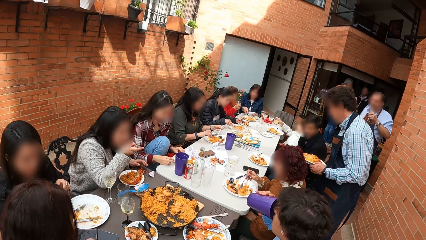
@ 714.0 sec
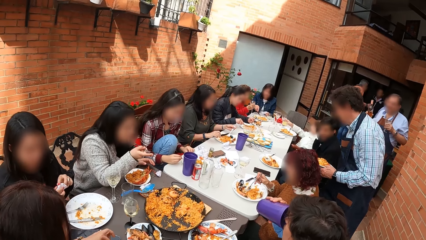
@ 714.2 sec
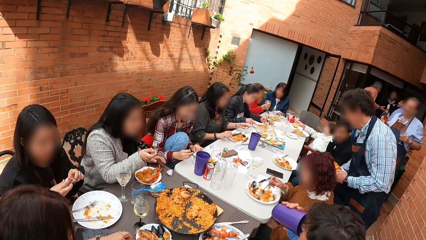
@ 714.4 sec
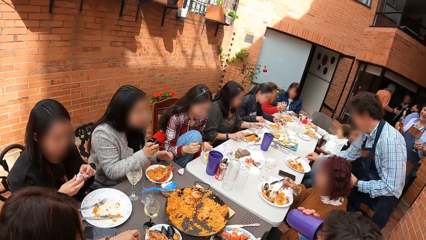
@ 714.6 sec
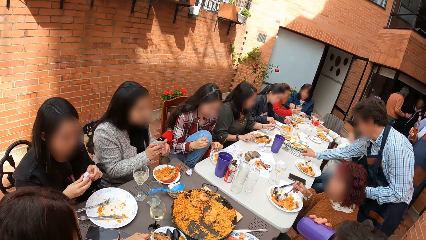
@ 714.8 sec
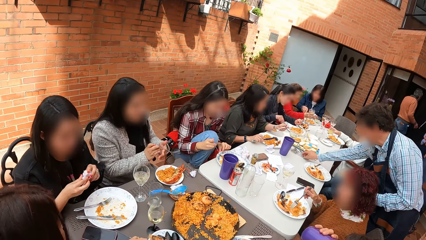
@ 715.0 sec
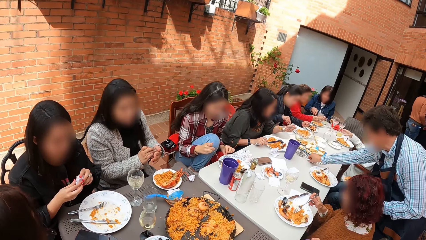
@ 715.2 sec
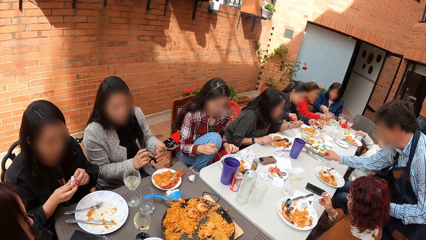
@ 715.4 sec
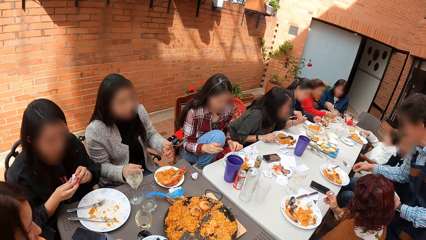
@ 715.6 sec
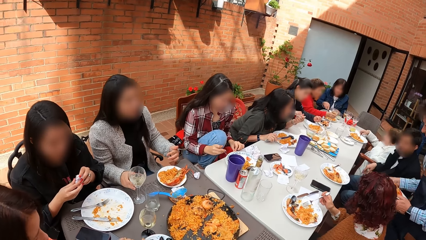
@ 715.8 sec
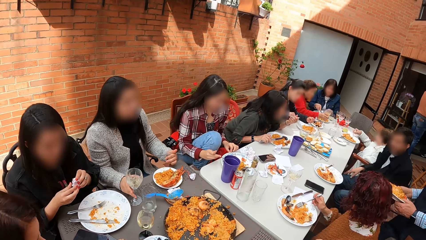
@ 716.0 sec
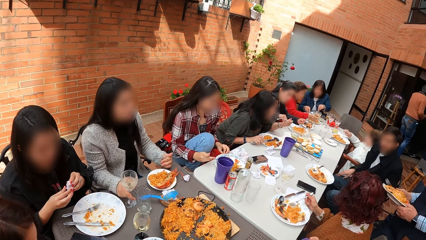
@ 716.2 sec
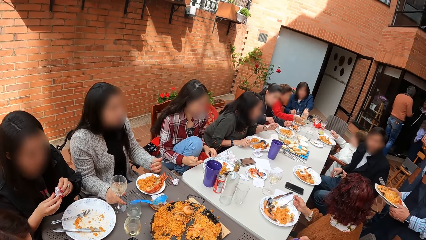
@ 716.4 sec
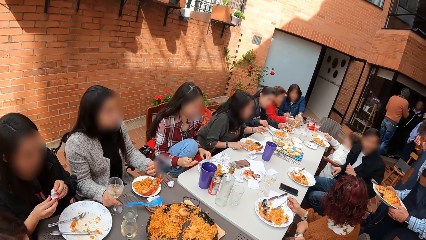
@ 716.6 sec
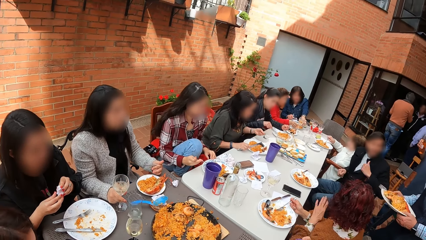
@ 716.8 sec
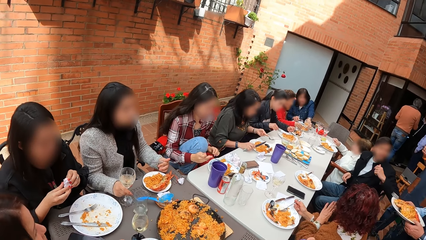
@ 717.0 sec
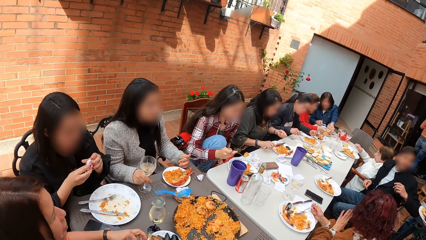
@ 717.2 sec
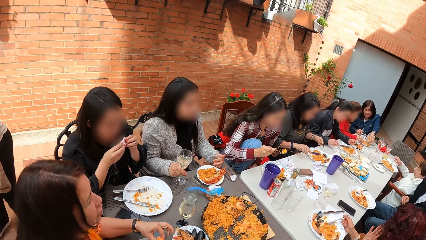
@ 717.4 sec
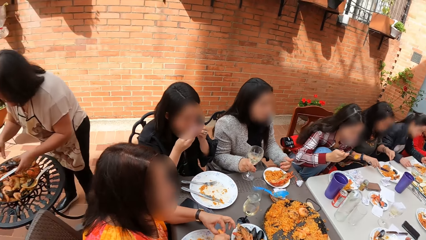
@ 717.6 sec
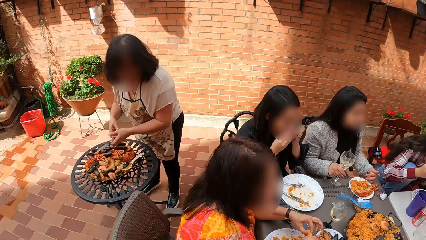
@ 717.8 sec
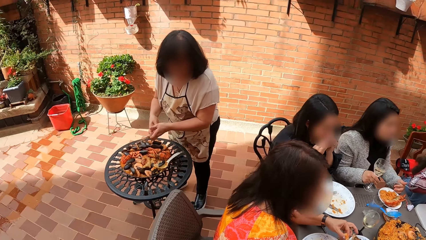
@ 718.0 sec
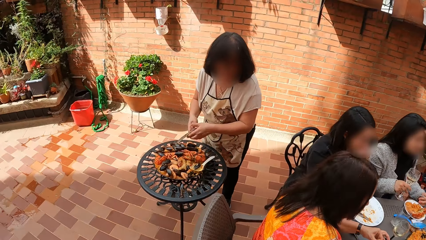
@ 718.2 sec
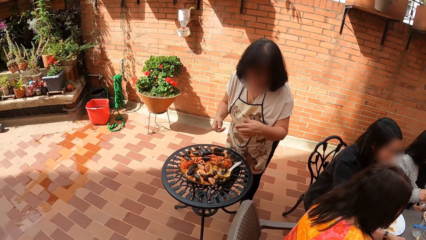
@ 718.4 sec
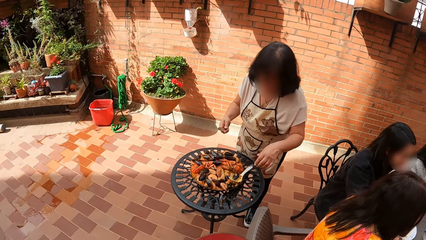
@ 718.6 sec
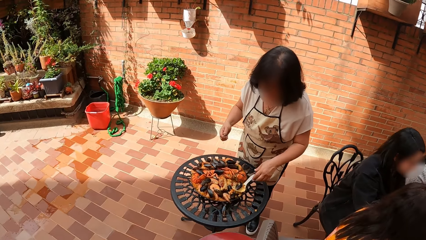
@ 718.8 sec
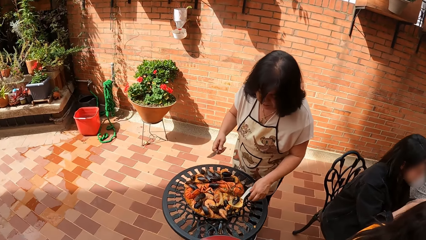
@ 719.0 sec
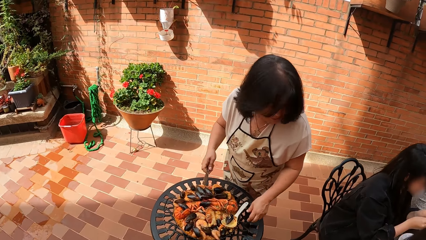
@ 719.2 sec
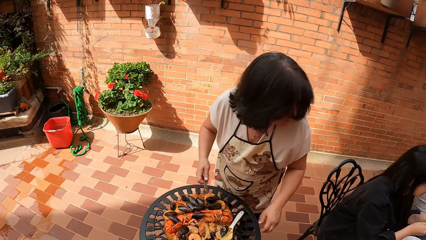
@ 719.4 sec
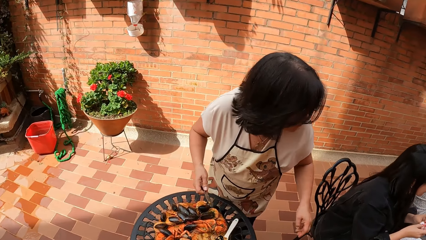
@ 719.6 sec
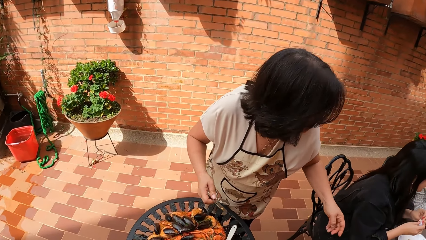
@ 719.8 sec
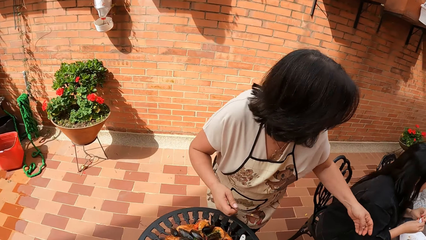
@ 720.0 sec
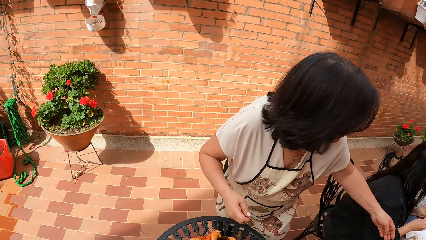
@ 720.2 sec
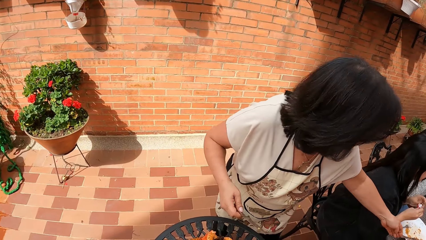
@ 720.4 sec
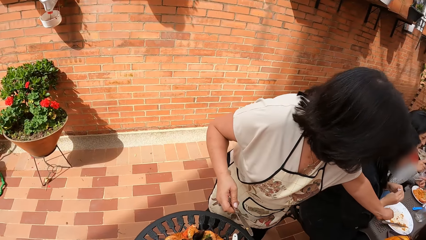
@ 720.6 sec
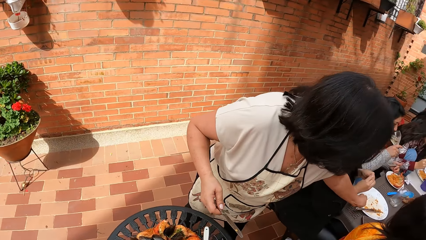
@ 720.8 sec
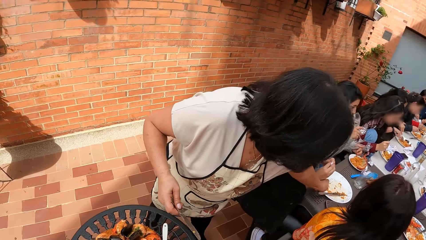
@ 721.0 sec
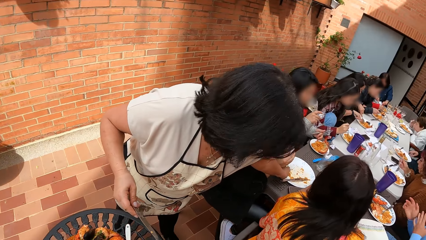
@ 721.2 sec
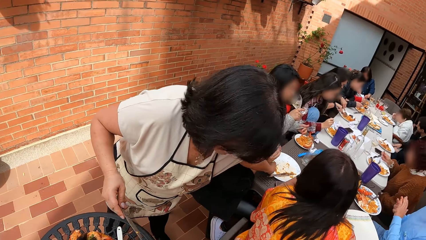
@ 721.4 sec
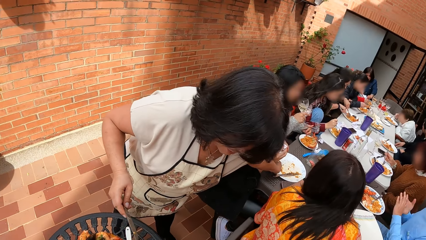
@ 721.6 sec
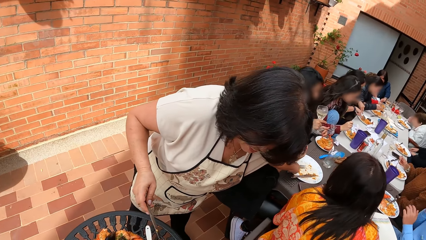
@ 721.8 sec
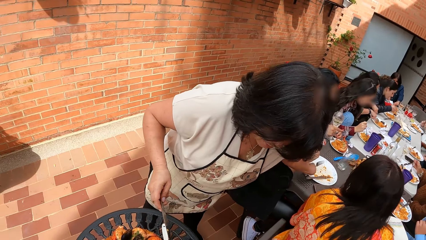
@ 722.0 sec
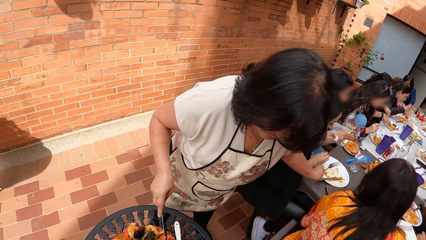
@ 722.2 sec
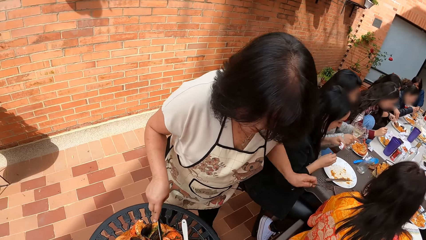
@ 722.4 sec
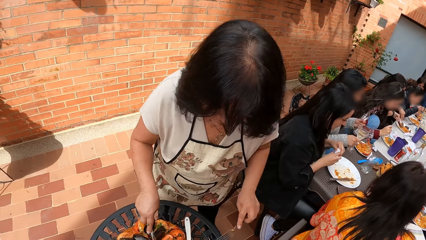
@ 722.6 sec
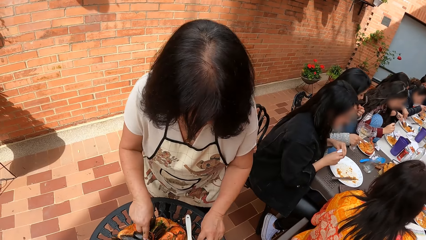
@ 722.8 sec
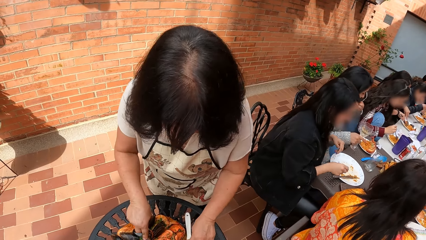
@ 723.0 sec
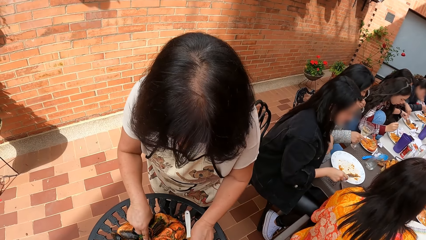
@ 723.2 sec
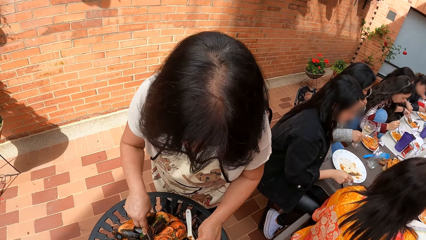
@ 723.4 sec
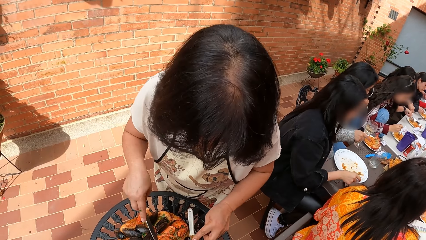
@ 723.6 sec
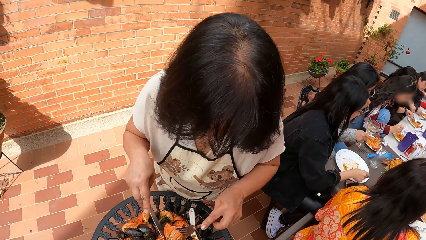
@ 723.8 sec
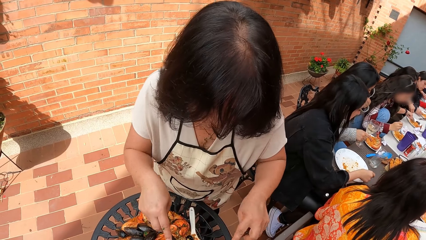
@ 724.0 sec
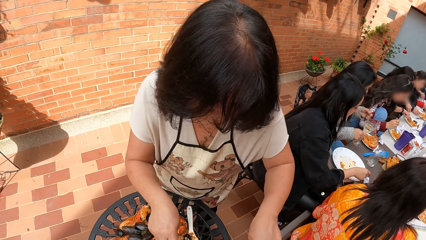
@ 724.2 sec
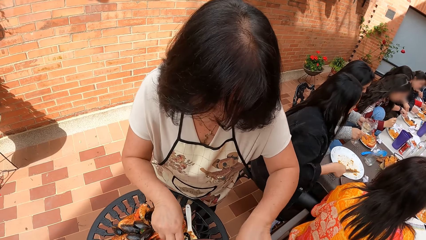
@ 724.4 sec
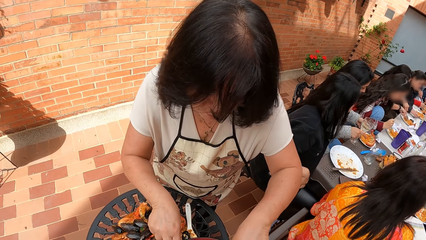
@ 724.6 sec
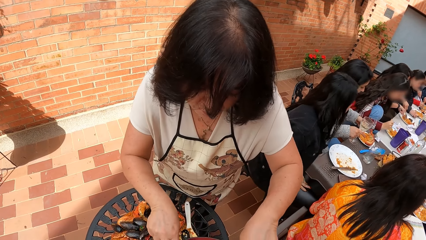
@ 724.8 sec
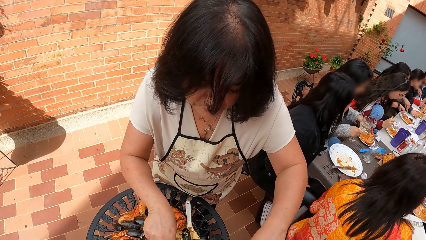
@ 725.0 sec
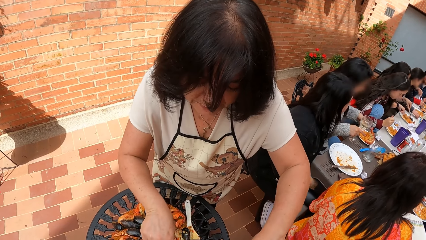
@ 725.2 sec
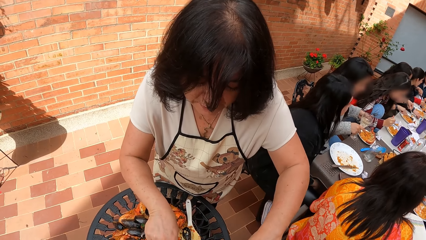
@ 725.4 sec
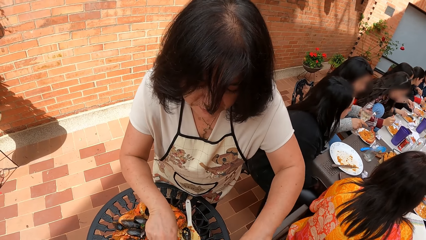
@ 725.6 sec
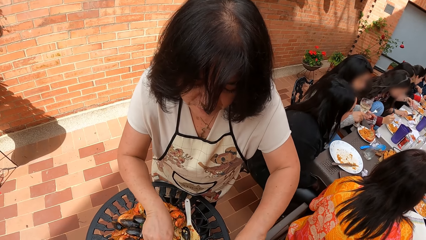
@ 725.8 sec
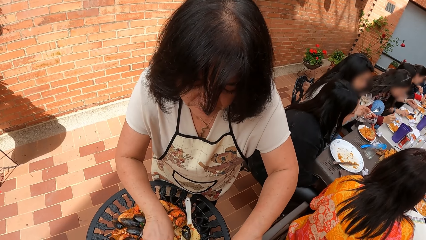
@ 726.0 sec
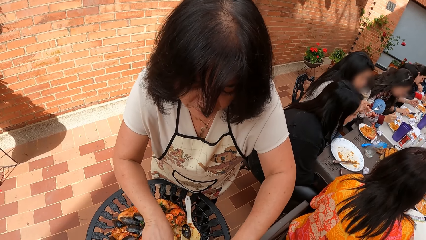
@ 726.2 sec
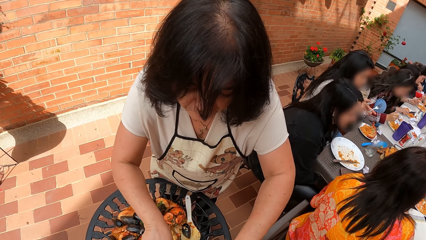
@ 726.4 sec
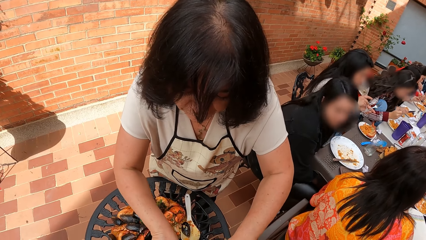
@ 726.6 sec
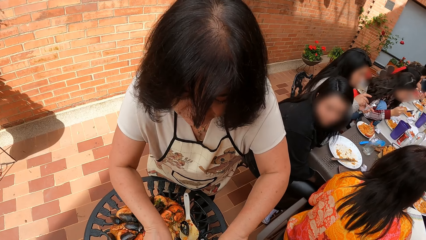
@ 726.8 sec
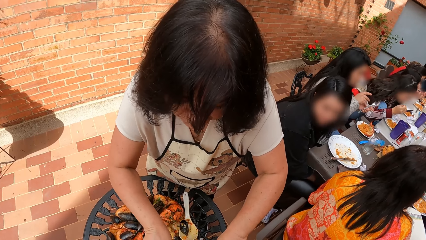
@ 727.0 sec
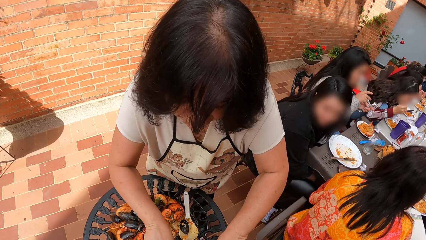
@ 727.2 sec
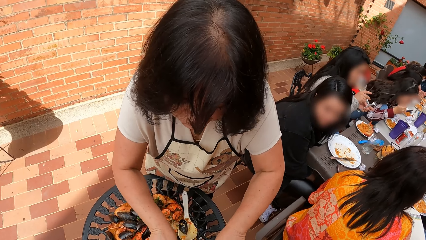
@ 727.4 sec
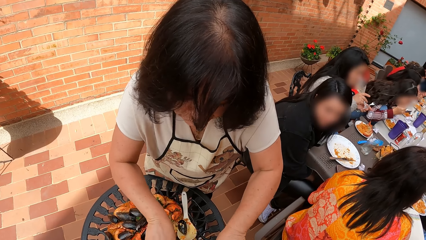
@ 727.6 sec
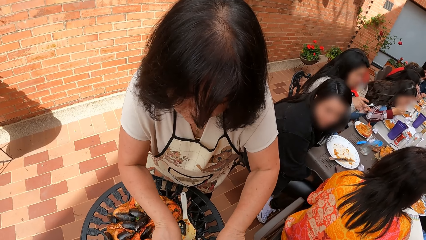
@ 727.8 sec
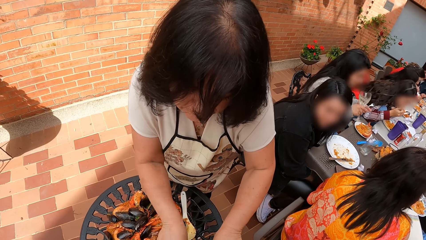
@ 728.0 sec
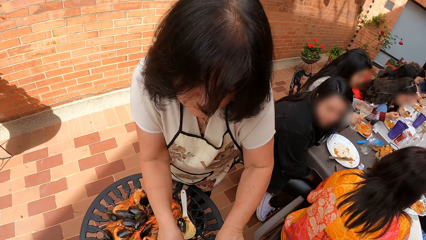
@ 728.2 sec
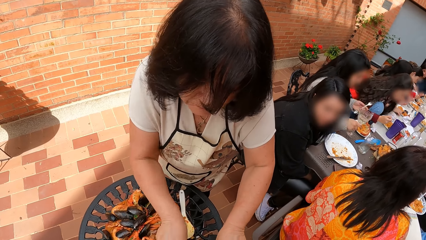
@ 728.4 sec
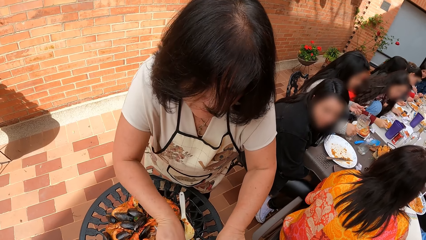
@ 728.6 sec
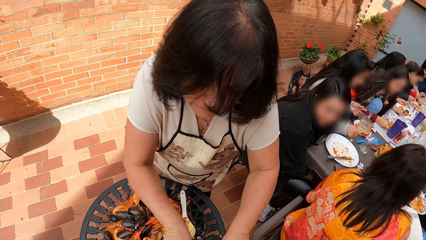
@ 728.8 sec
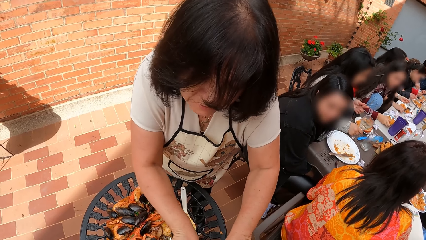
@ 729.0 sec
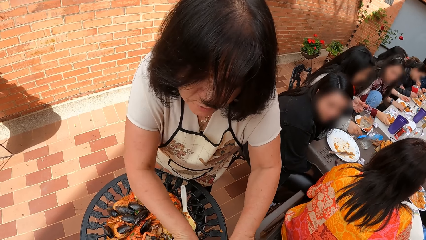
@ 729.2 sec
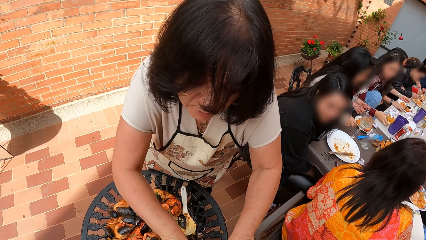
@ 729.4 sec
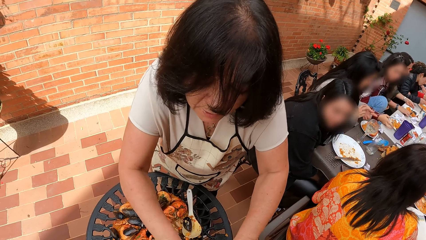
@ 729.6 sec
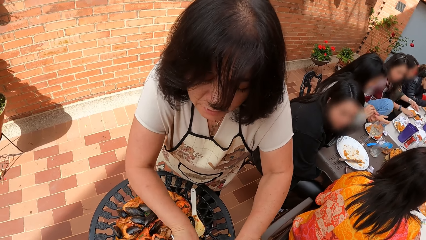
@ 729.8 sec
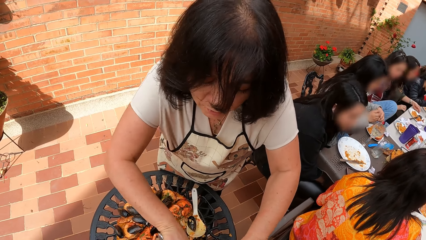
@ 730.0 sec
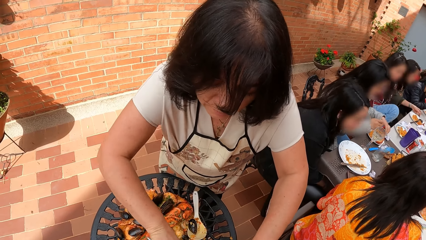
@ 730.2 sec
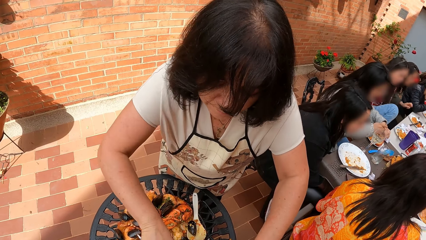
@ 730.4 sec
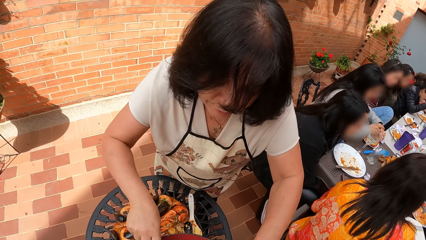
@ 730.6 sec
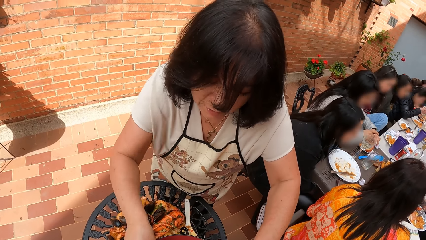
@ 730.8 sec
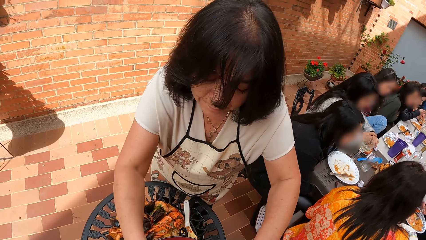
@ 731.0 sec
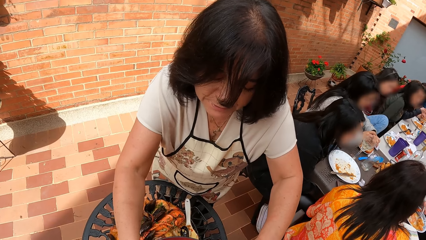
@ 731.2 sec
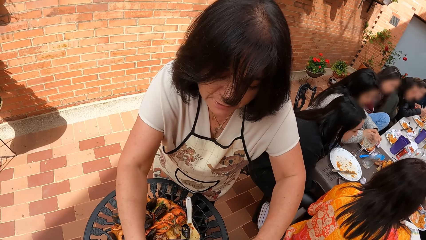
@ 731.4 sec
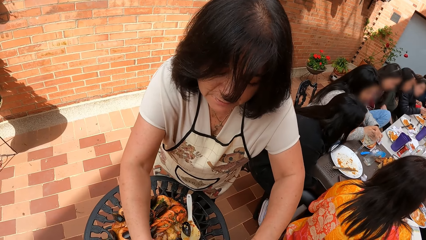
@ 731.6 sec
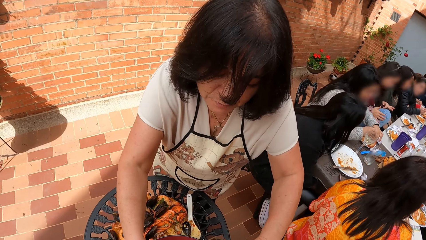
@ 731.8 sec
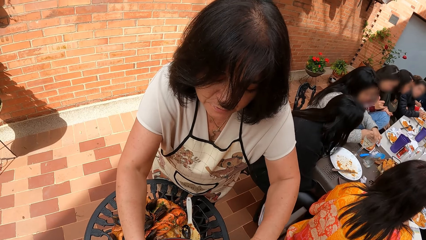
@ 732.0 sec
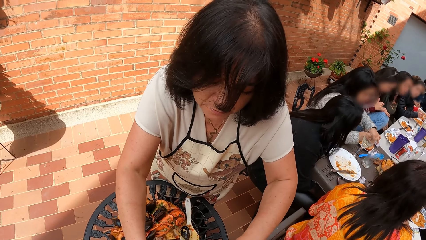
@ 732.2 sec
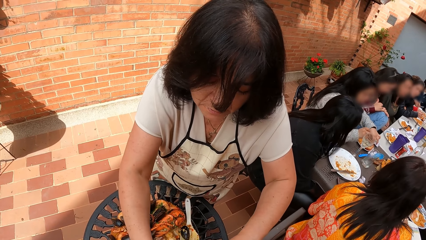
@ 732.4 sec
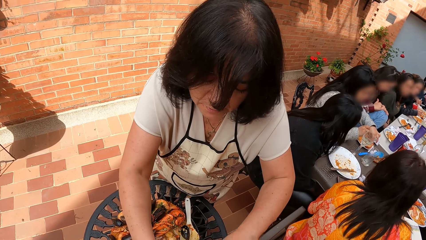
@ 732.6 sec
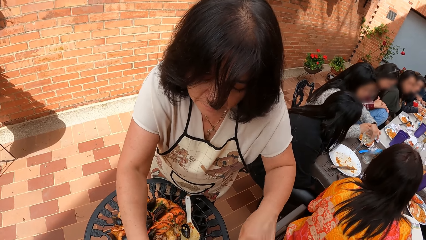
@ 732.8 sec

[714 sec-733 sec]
The camera wearer walks away from a woman. A man picks a fork from the table with his right hand. He holds the plate of rice with both hands. The camera wearer walks towards the woman. The woman picks a fork from a plate on the table with her left hand. She picks a piece of chicken from the tray with the fork in her left hand and the knife in her right hand. She drops the piece of chicken in the plate in the camera wearer's hands with the fork in her left hand and the knife in her right hand.
